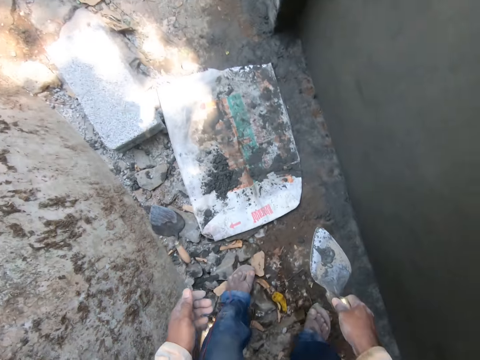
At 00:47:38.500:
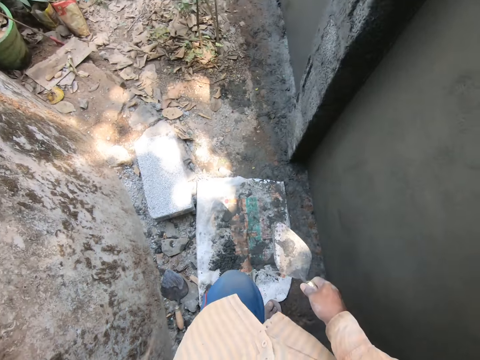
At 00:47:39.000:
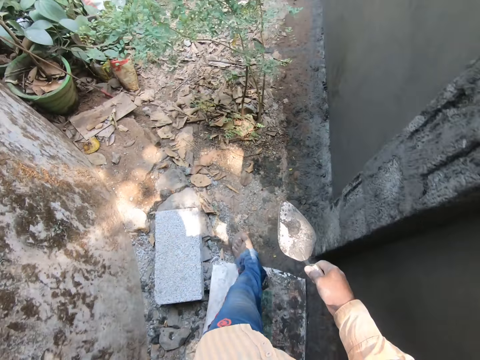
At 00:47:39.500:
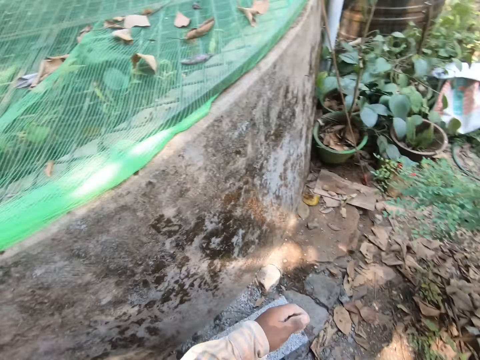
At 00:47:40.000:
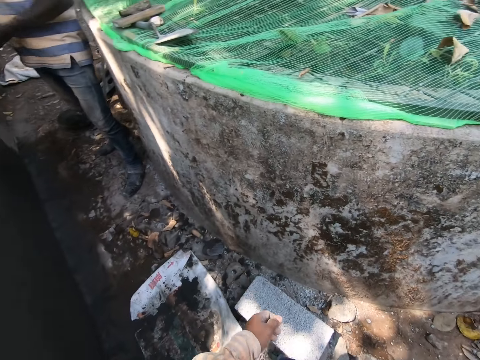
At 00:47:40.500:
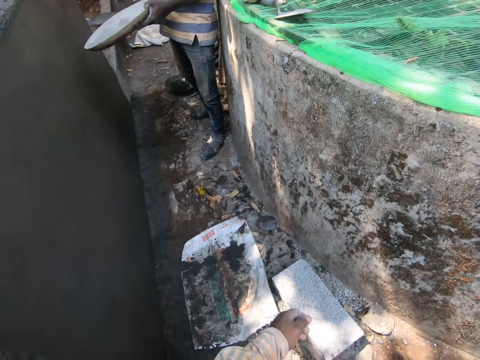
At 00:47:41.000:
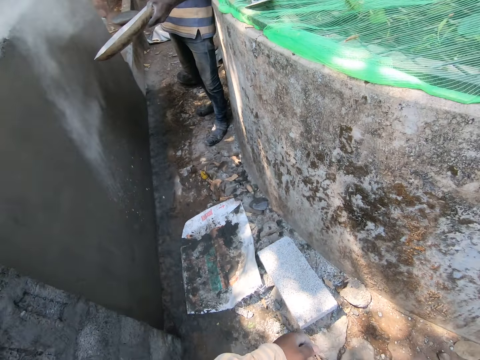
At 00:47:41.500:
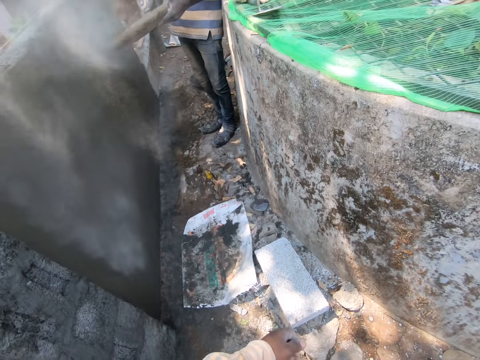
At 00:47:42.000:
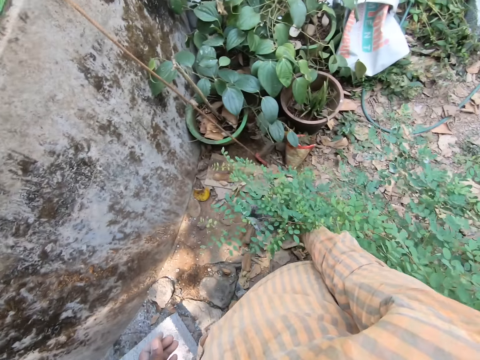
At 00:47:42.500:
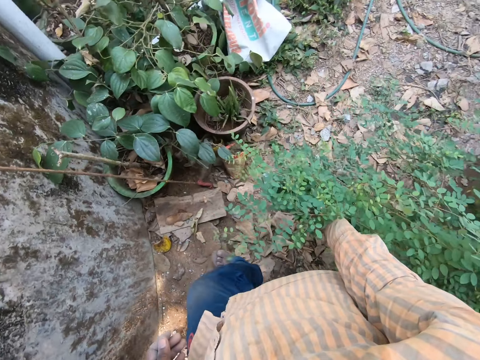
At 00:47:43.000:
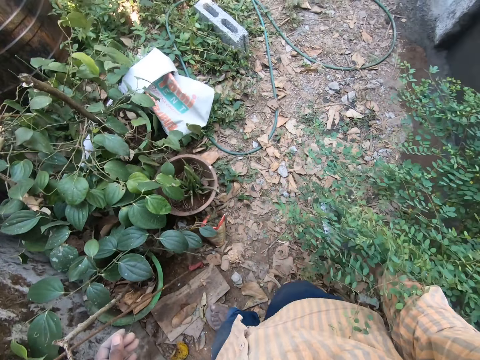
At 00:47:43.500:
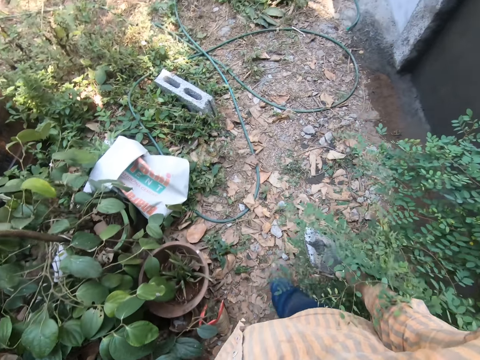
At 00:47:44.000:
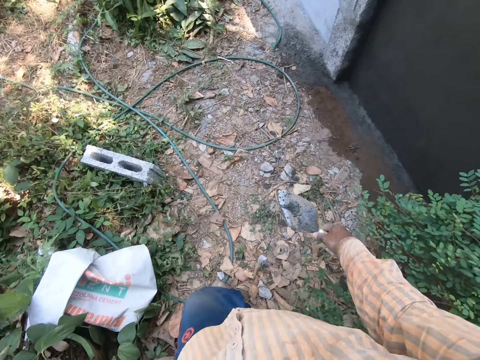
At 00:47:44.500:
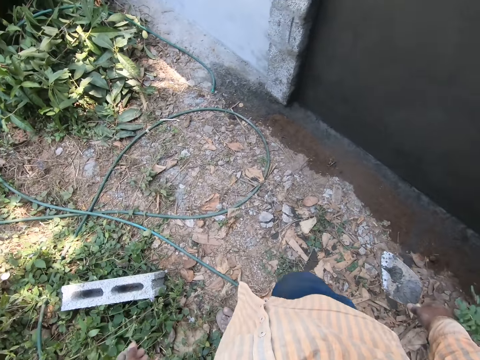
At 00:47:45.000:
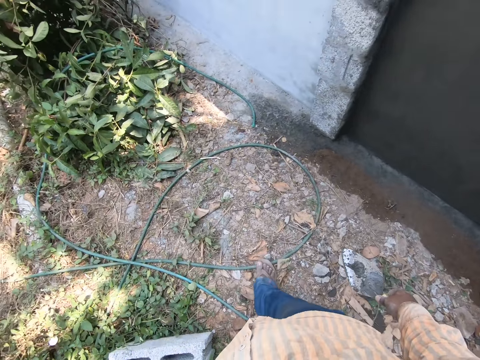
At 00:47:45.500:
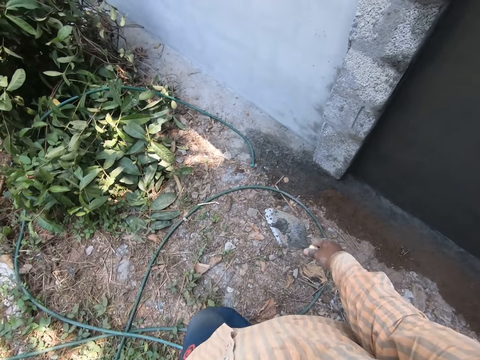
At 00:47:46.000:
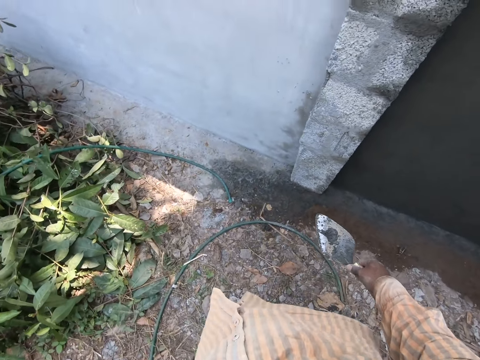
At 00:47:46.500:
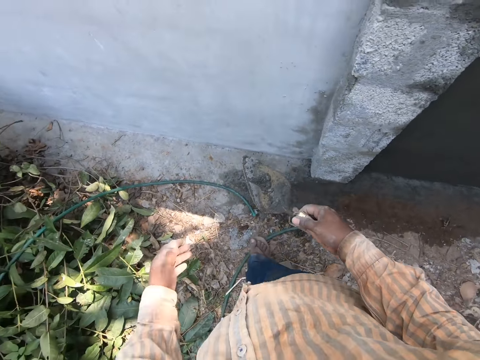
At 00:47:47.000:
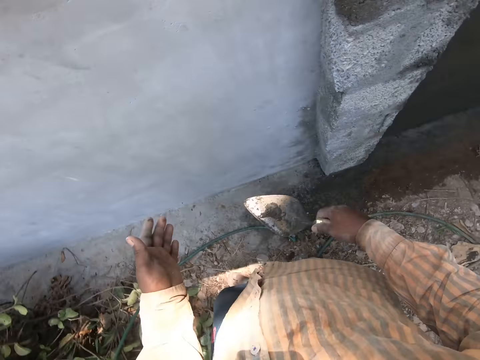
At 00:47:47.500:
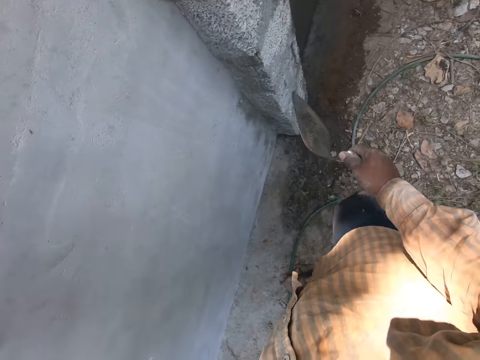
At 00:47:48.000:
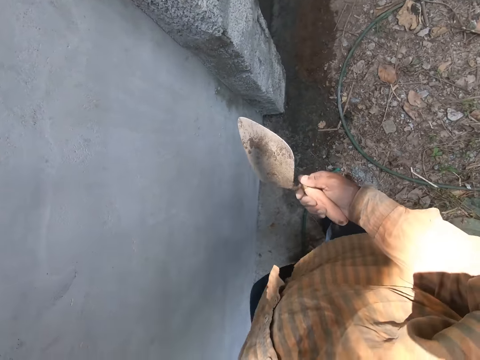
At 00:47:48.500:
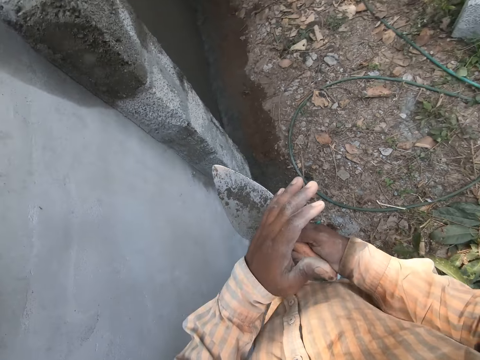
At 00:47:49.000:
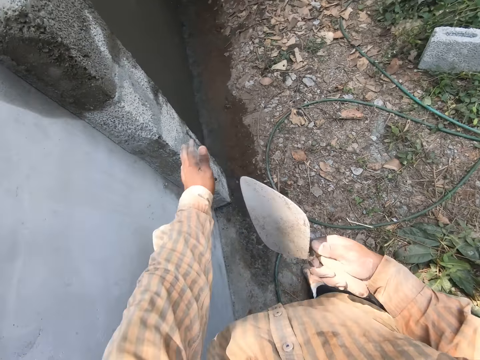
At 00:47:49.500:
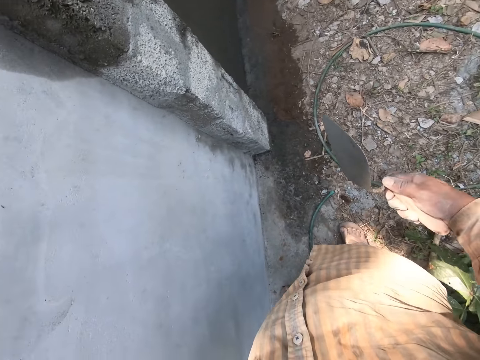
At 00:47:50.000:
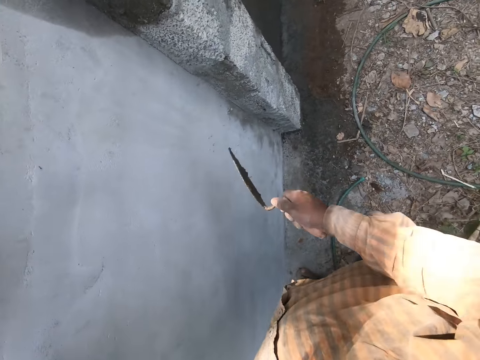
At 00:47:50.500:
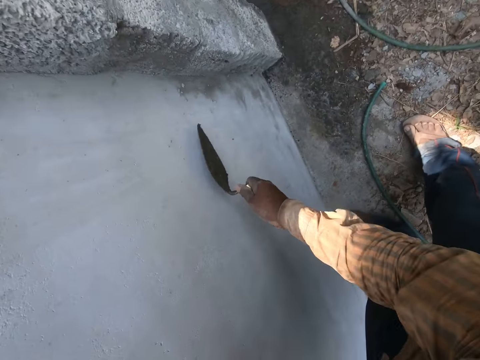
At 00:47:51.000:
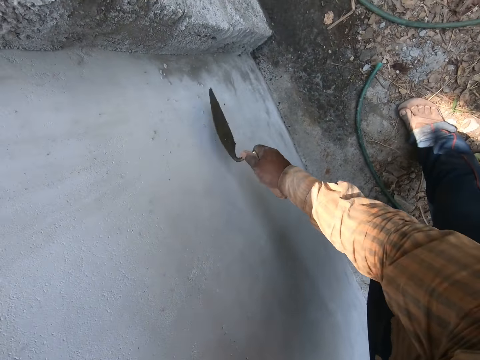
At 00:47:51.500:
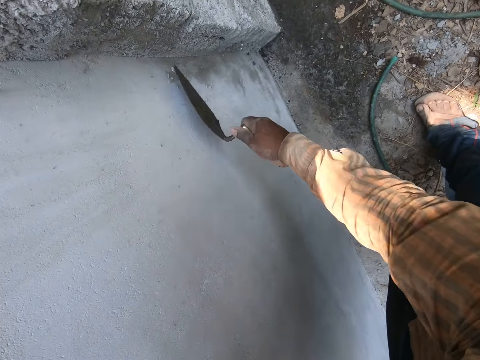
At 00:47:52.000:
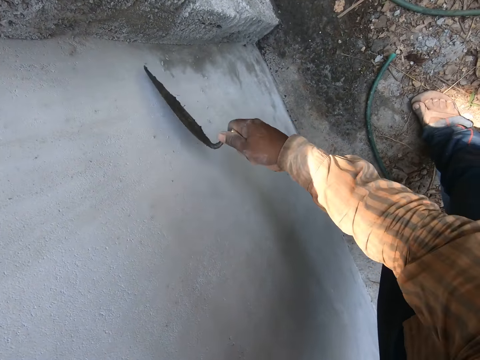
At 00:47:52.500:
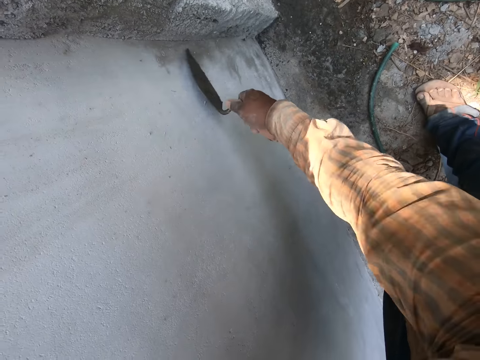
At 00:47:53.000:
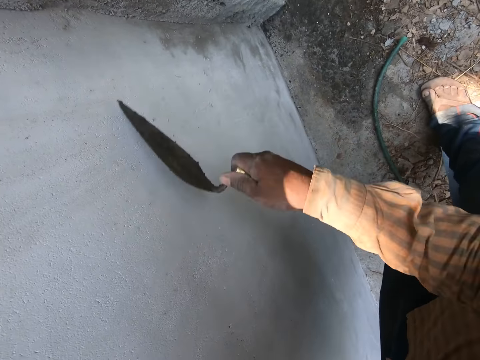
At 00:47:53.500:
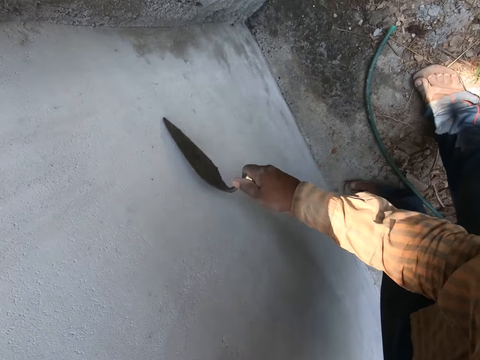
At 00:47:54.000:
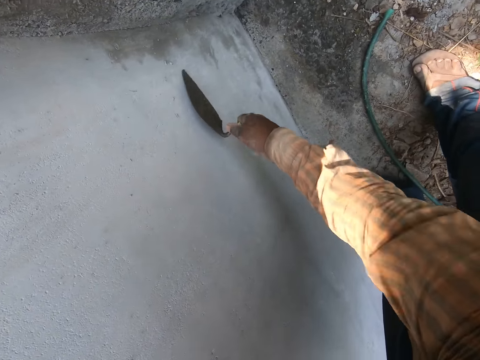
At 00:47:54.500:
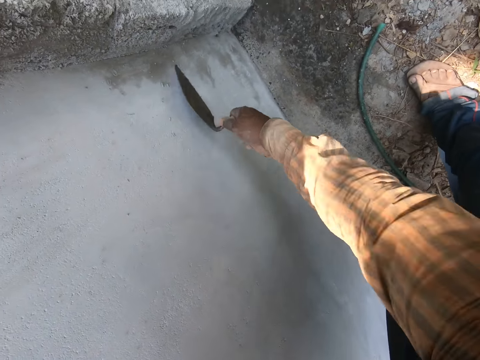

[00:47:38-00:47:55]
The camera wearer throws sand on the sack. He walks around with the trowel. A man pours sand on the fence with the hand trowel in his right hand. The camera wearer looks around. He walks around. He touches the hand trowel with his left hand. He wipes the hand trowel with his left hand. He scrapes the fence with the hand trowel in his right hand.

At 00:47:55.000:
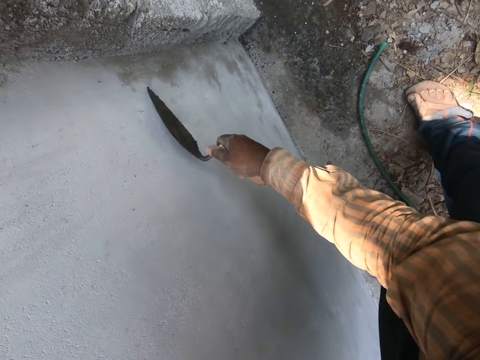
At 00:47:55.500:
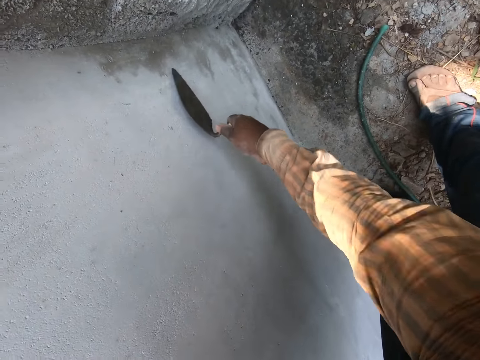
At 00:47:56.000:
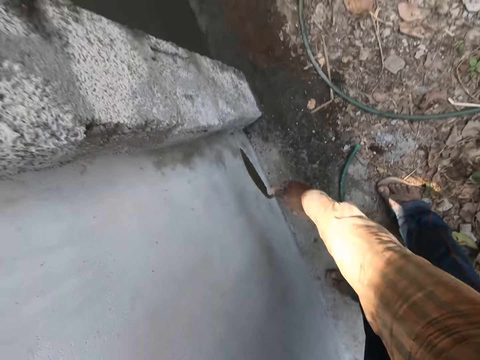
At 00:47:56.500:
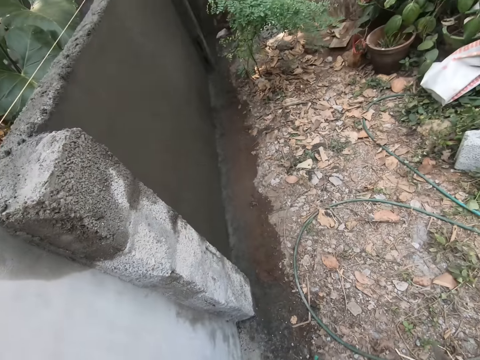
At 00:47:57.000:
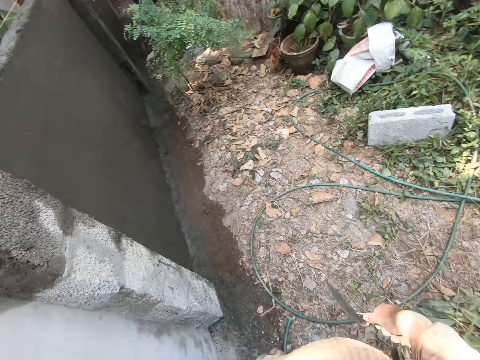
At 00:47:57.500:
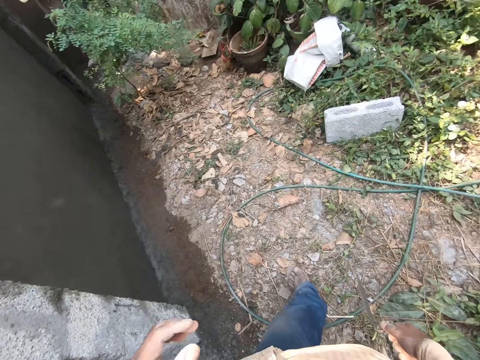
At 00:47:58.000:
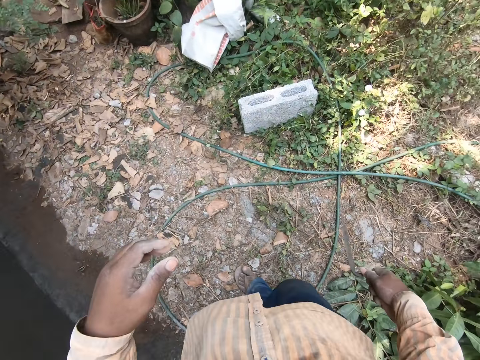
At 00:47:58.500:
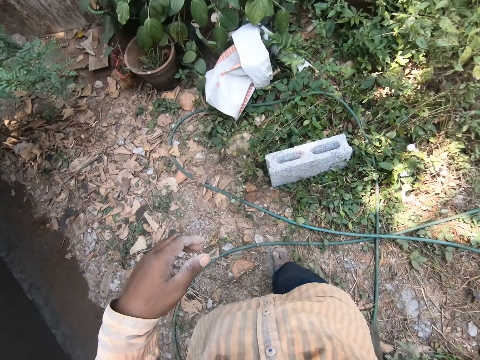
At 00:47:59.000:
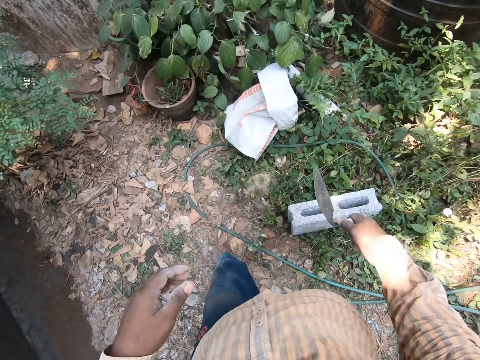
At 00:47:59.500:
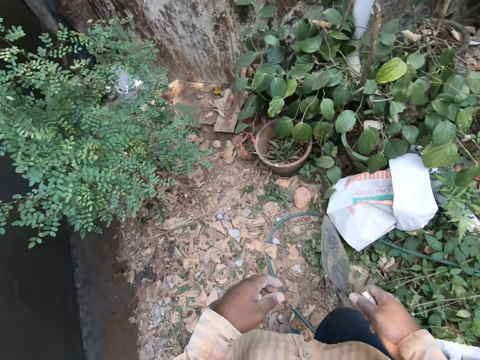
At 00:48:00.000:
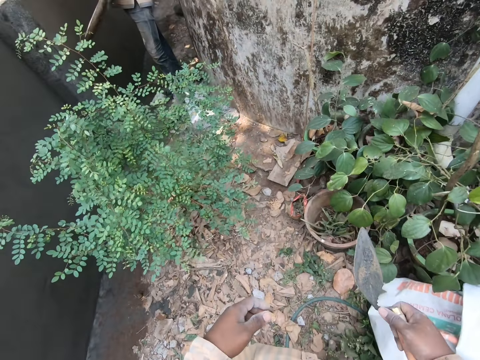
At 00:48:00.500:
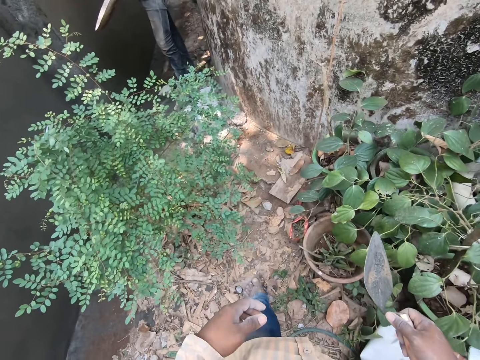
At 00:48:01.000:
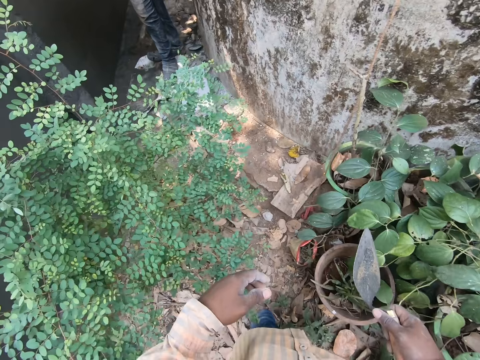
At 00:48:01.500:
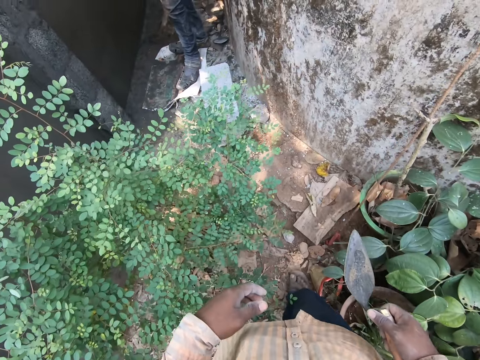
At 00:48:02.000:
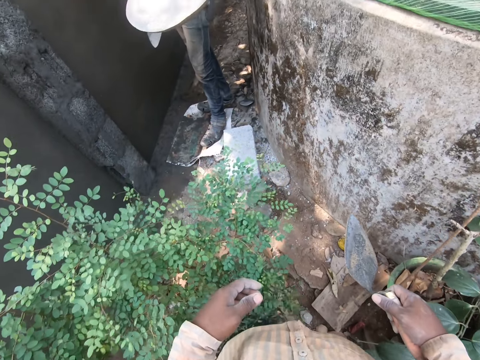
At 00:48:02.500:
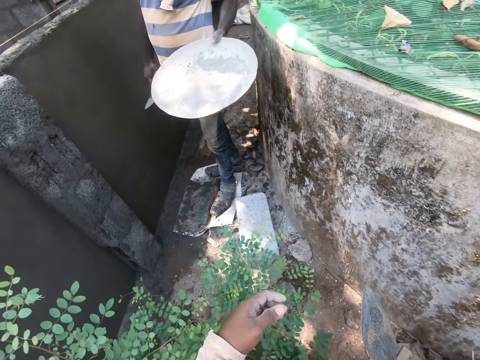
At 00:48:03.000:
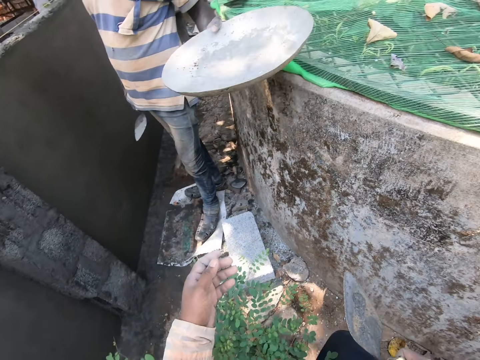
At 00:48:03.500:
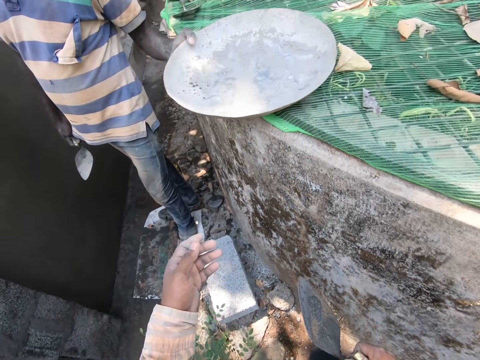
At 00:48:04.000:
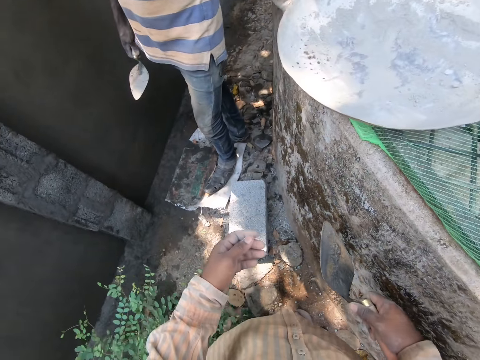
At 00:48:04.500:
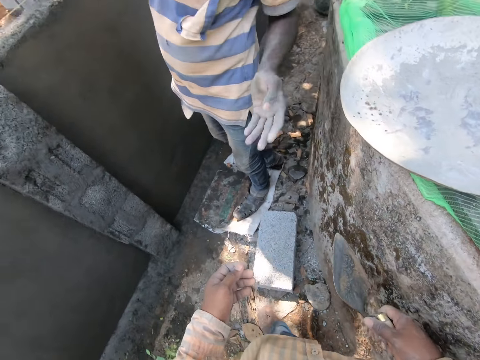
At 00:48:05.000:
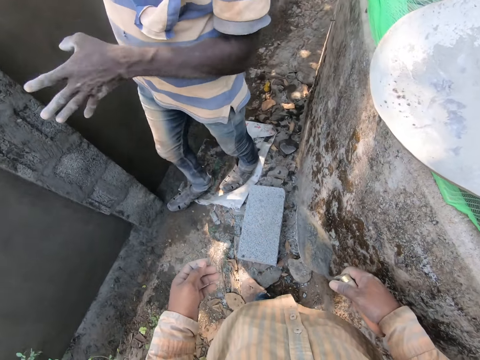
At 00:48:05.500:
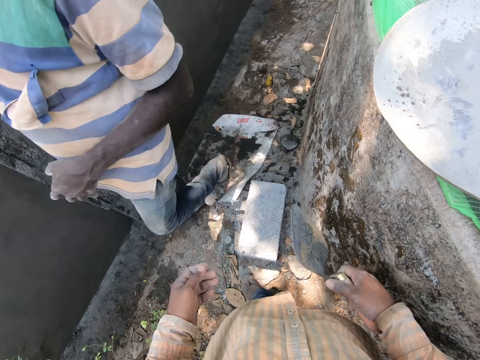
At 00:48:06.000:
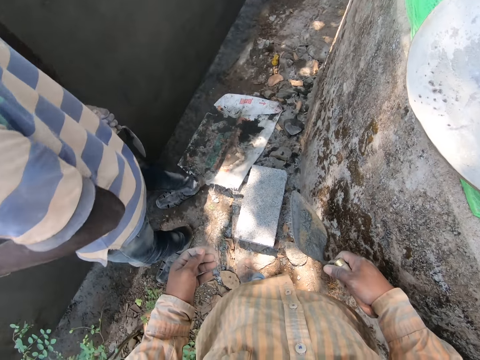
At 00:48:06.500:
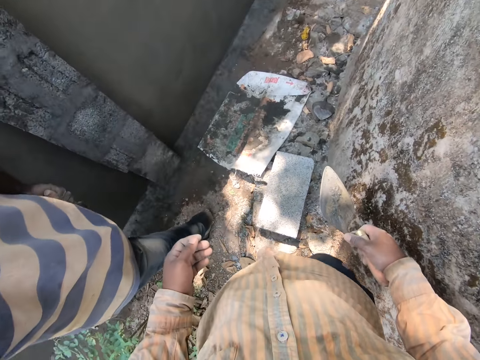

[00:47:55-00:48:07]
The camera wearer walks around. A man drops a head pan on a wall with his left hand.
